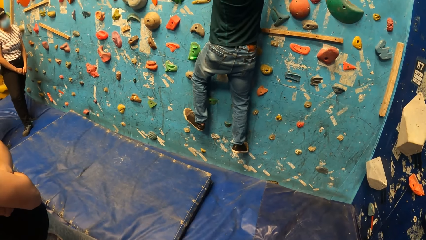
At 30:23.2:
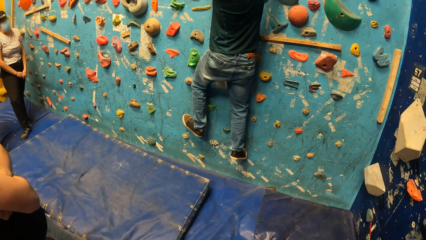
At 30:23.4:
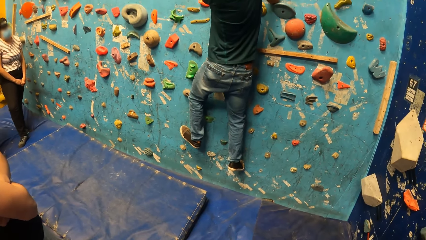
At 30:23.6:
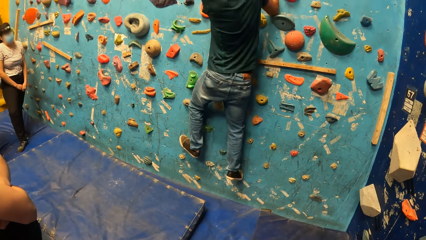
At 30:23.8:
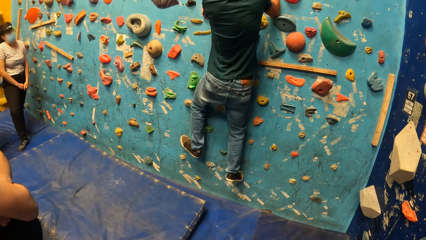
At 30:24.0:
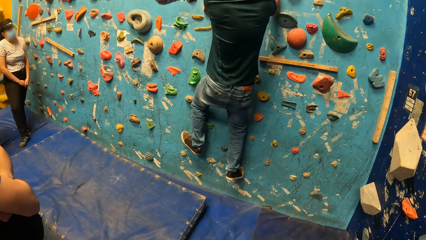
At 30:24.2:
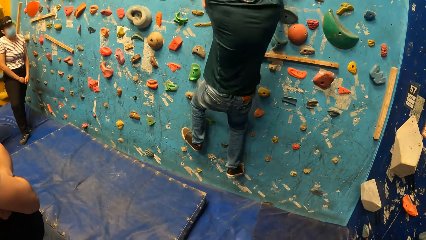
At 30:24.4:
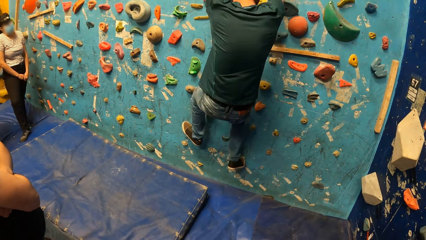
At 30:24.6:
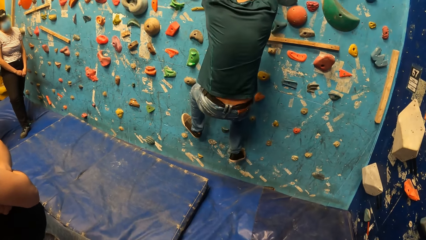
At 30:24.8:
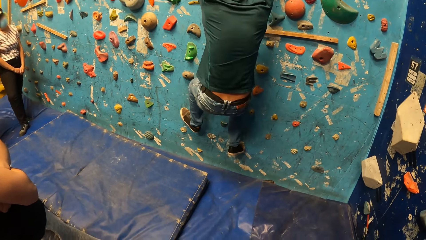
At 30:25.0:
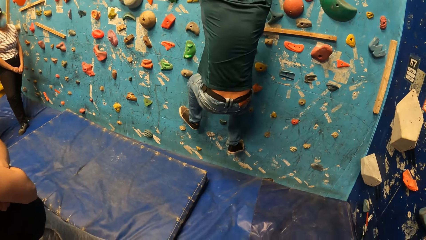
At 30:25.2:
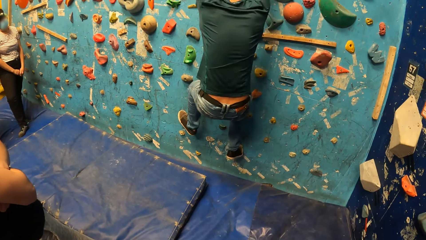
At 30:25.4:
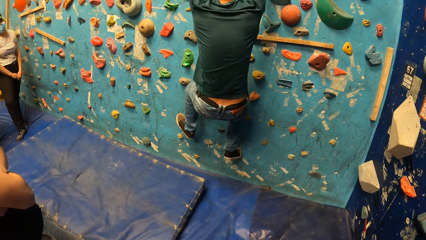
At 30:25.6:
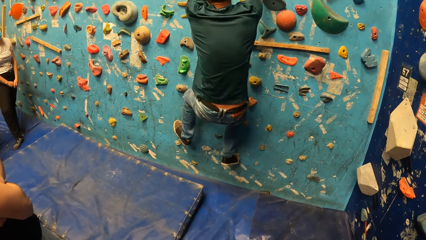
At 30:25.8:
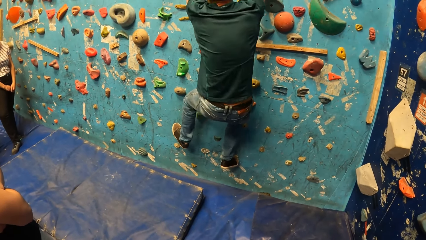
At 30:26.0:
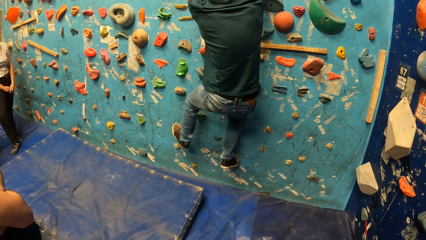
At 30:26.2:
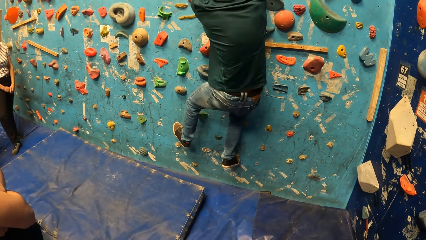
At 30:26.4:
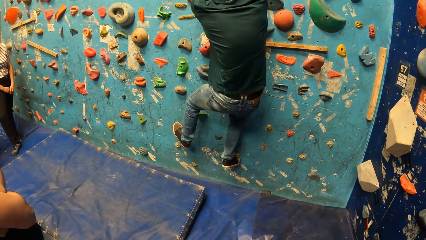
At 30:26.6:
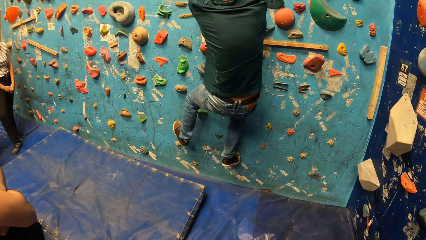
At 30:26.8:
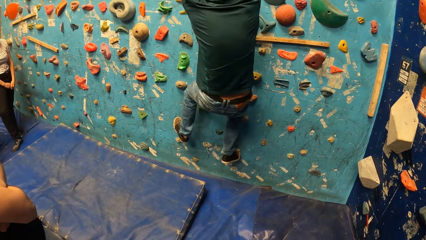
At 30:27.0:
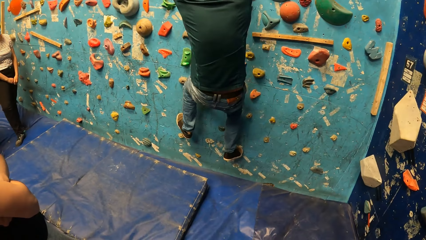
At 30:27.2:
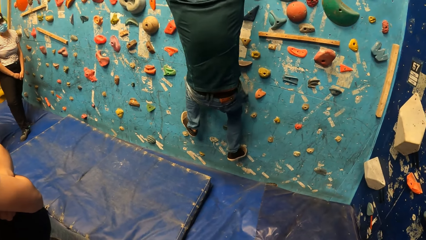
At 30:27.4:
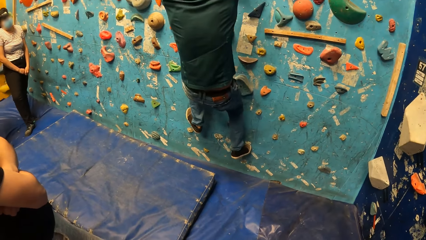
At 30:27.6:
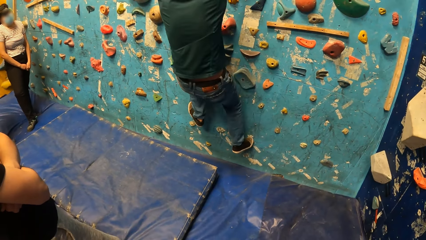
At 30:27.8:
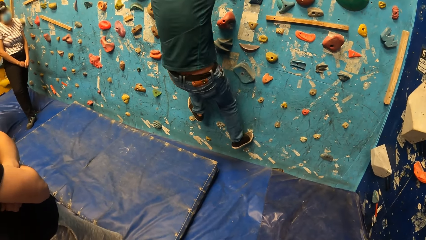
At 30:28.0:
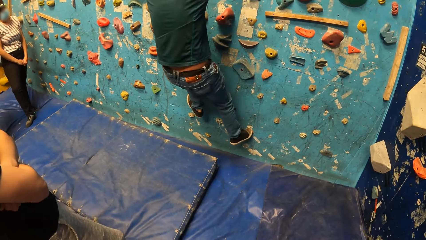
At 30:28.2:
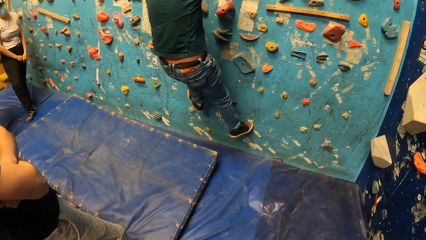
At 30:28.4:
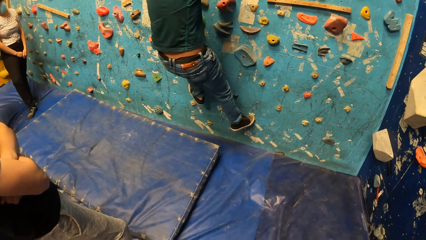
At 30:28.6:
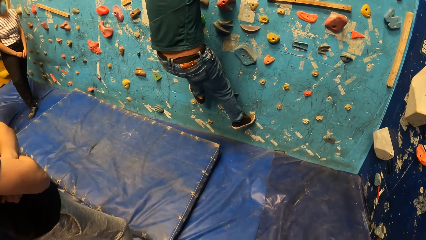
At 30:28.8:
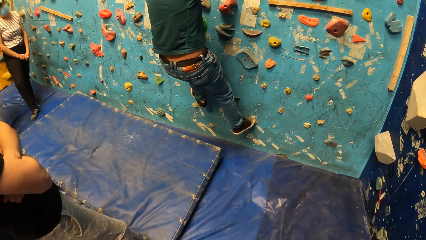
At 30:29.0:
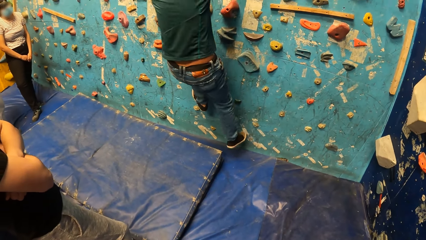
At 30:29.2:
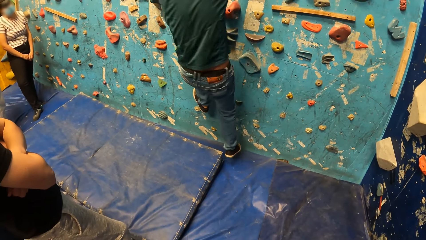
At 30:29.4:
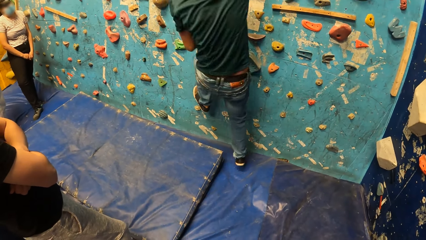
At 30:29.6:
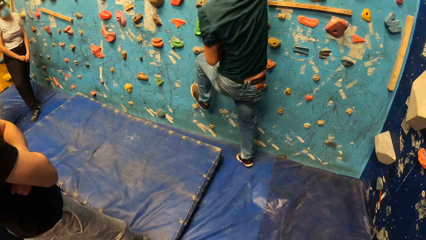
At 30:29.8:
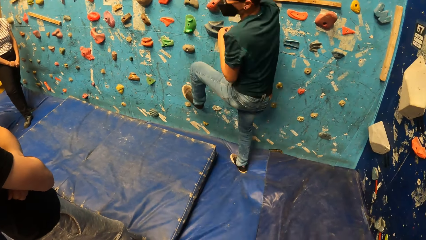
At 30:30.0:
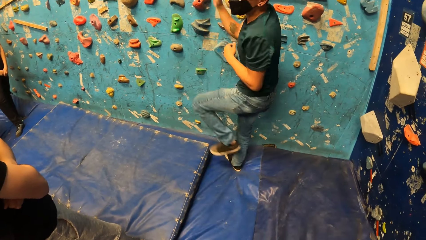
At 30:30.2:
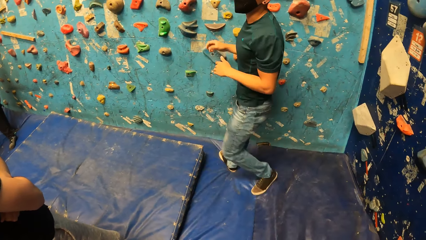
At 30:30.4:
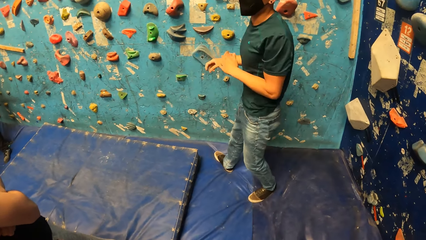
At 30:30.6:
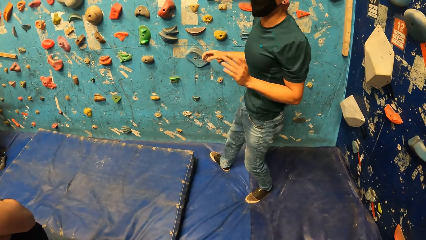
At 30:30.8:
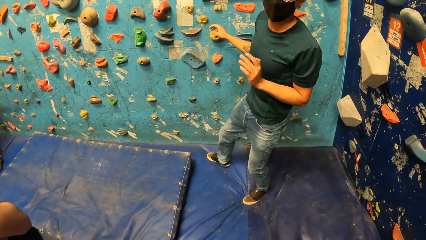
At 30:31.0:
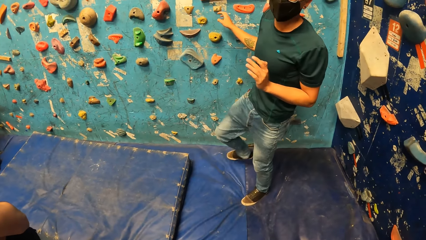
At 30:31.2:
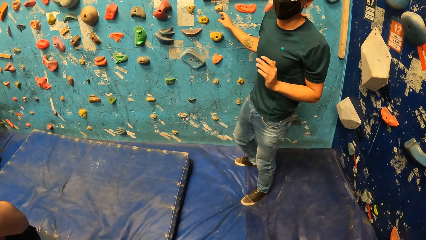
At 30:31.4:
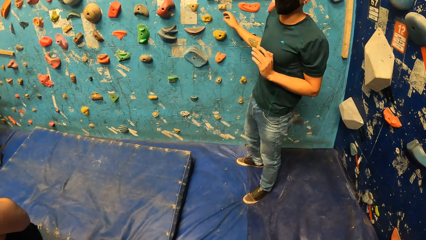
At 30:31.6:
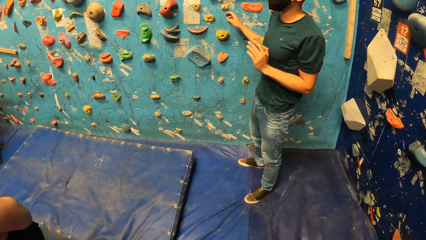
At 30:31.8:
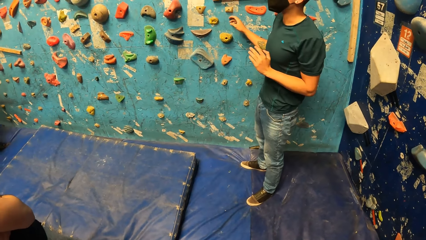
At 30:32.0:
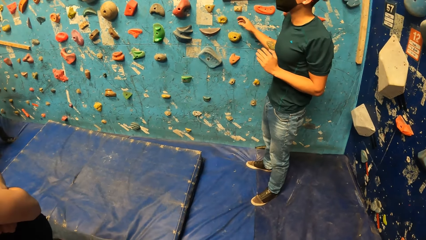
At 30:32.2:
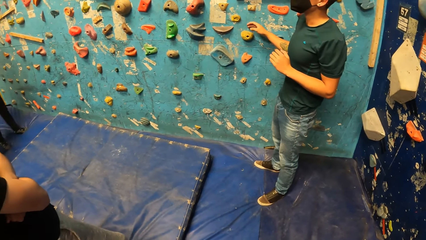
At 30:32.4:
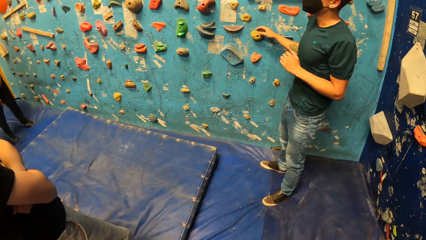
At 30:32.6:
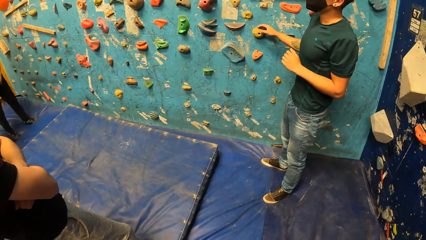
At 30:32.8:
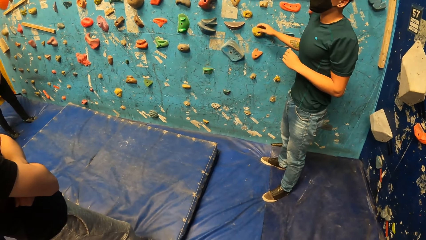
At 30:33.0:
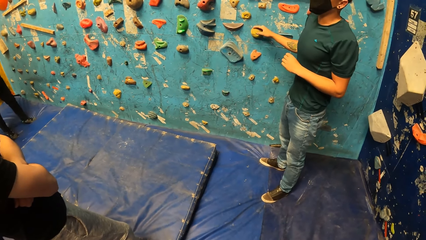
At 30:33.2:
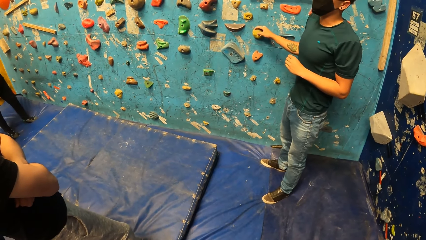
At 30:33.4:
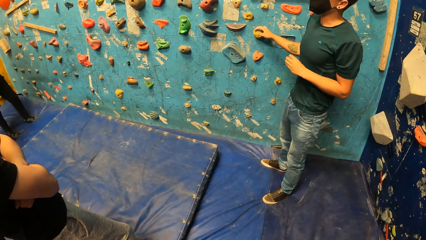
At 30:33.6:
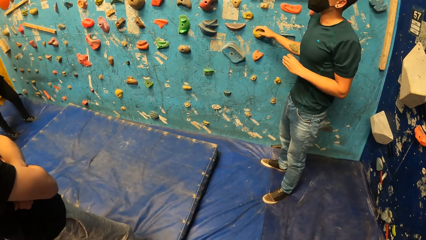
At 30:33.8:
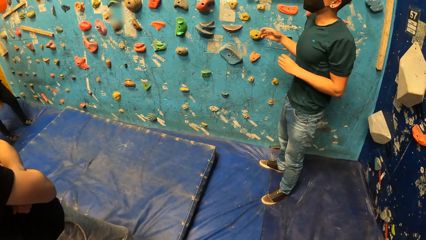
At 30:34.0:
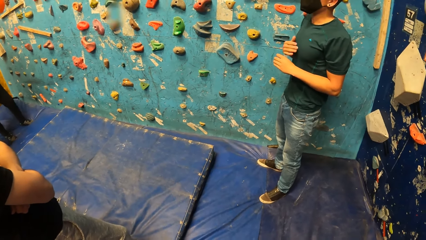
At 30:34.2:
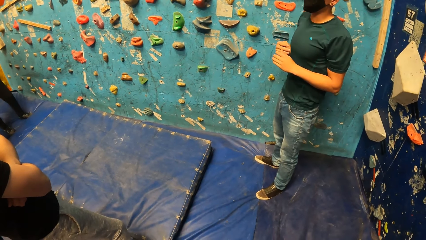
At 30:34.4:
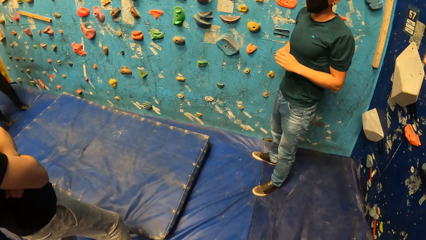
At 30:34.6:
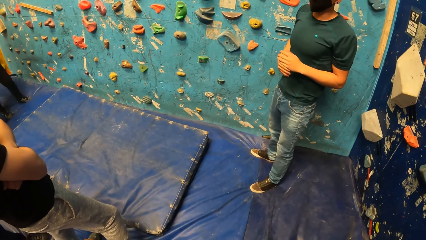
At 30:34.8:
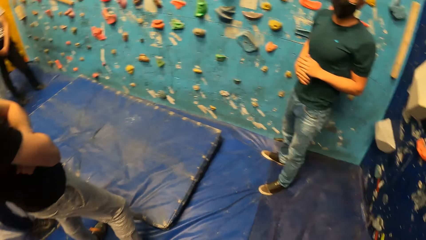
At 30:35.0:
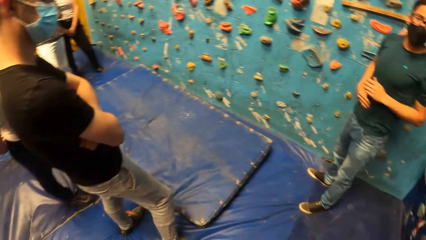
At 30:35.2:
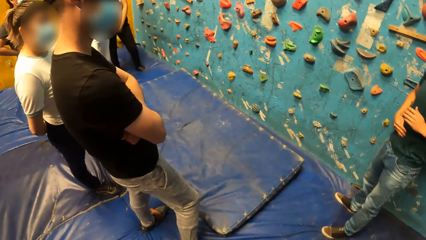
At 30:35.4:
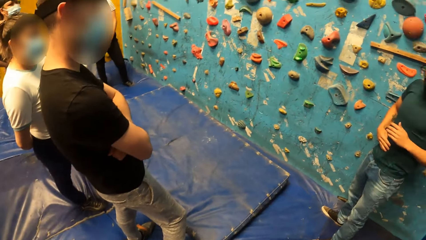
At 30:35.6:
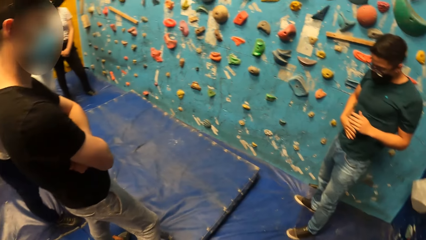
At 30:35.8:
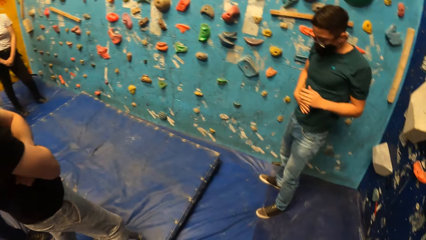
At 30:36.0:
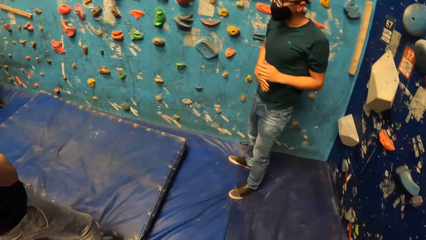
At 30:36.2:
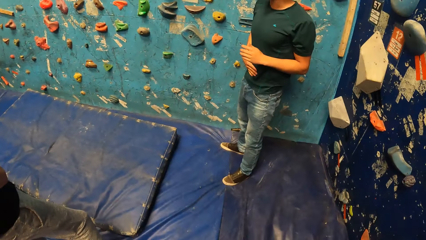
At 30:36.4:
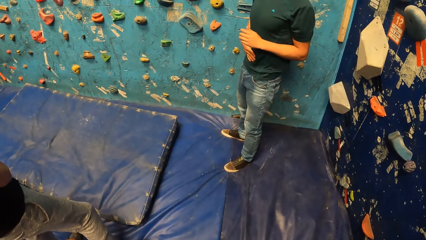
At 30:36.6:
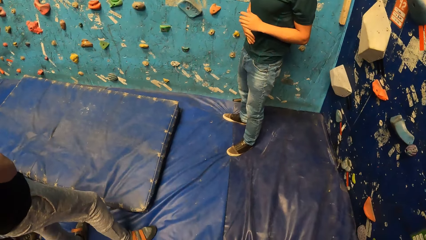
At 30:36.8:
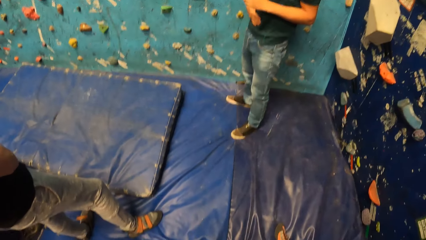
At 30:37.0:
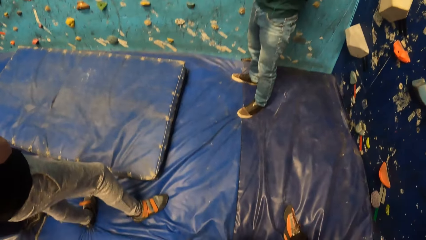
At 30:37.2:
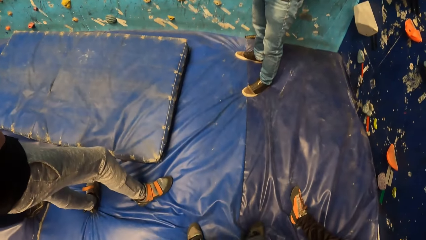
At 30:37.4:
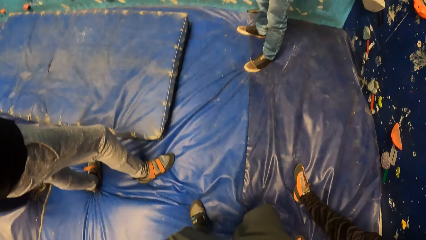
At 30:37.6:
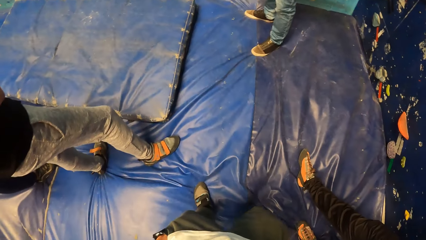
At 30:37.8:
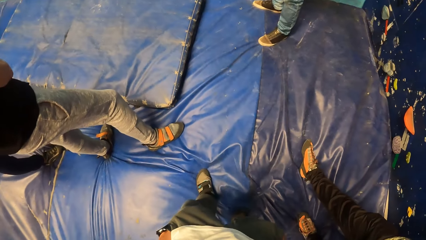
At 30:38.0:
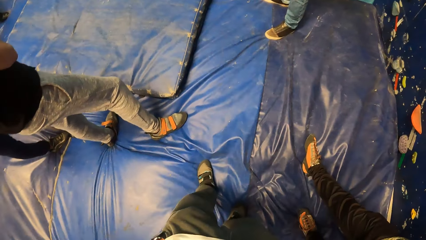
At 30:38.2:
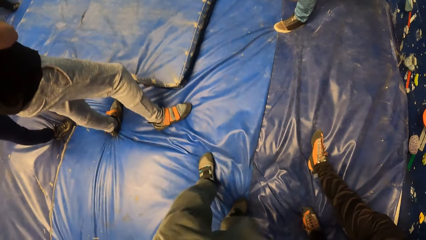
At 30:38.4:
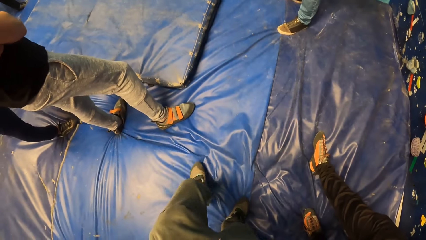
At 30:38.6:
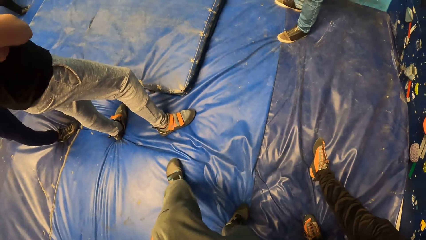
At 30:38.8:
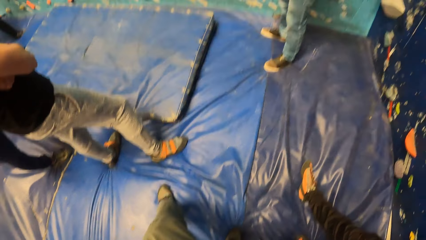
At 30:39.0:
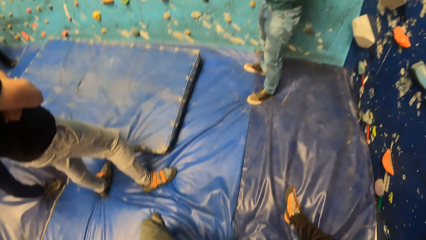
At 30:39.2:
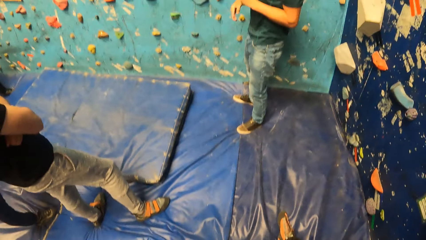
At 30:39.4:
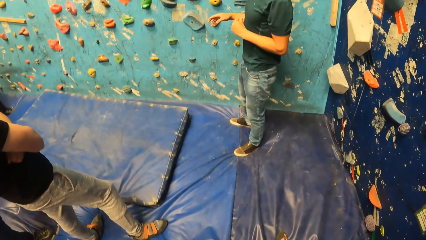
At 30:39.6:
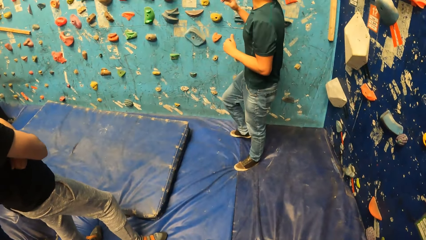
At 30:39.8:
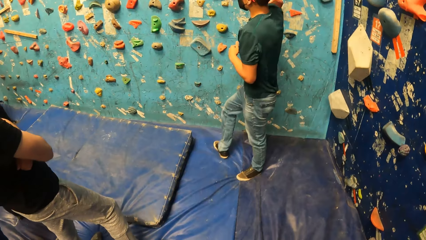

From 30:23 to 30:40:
A man steps on the foam mattress. The man jumps down from the wall. The man instructs the camera wearer and the group. The man interacts with the camera wearer and the group of people. The camera wearer stares at the foam mattress. He adjusts his position.
